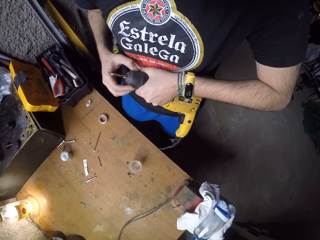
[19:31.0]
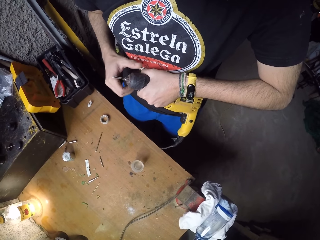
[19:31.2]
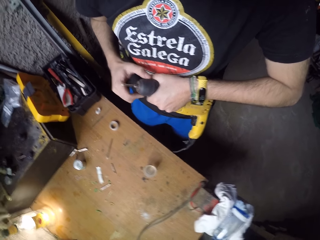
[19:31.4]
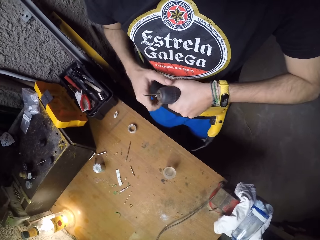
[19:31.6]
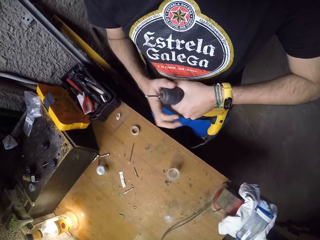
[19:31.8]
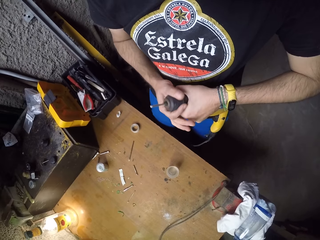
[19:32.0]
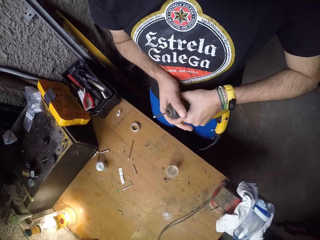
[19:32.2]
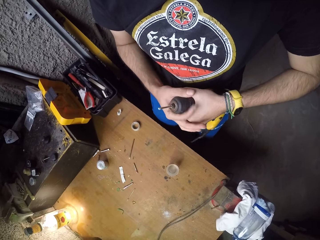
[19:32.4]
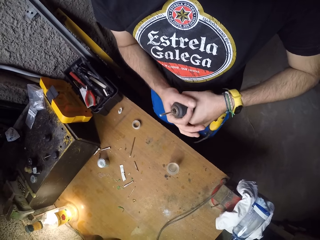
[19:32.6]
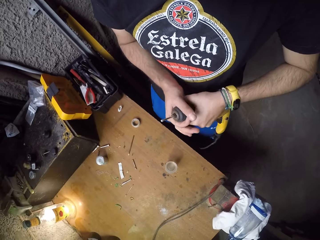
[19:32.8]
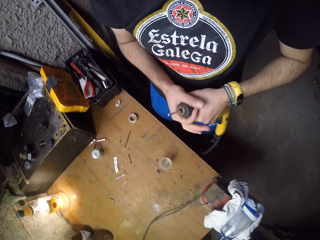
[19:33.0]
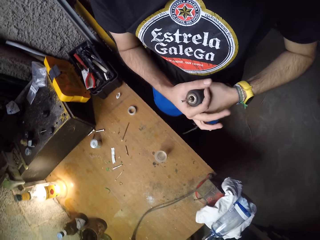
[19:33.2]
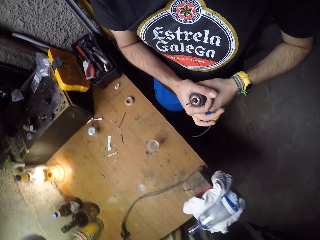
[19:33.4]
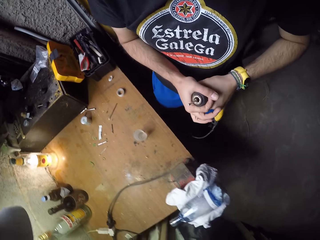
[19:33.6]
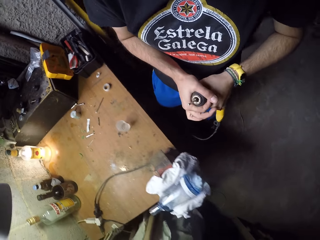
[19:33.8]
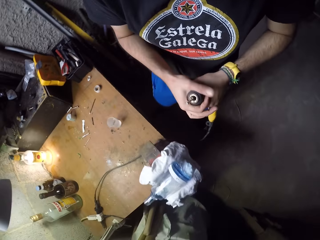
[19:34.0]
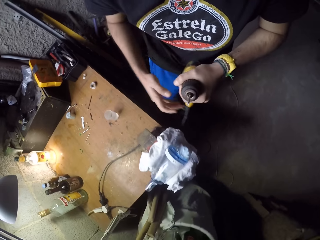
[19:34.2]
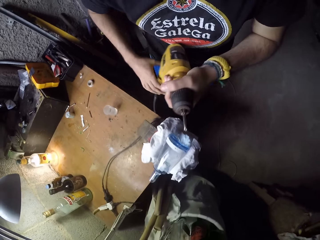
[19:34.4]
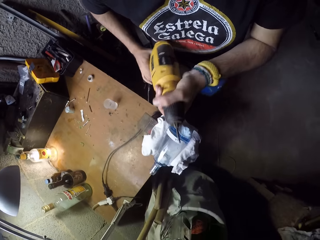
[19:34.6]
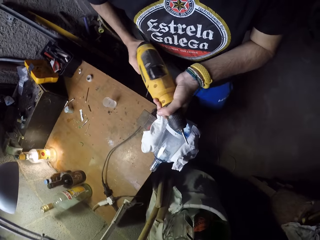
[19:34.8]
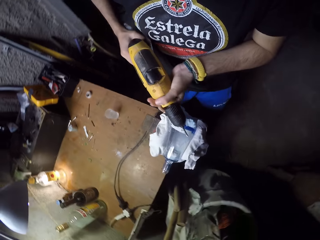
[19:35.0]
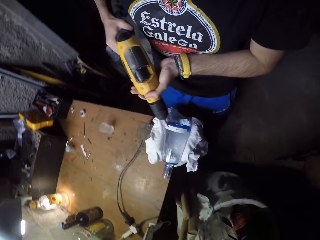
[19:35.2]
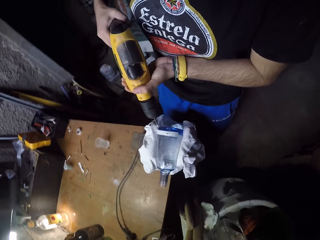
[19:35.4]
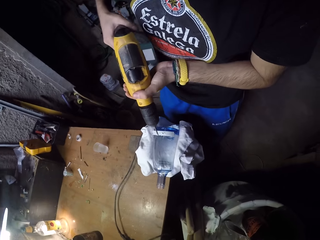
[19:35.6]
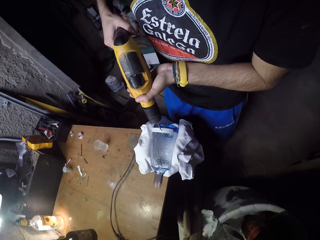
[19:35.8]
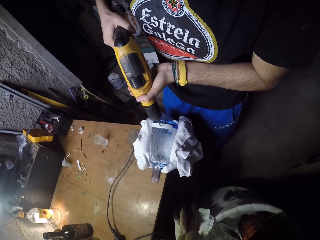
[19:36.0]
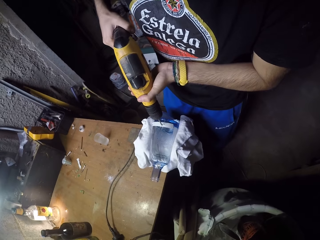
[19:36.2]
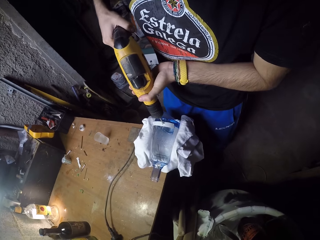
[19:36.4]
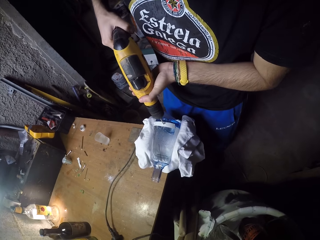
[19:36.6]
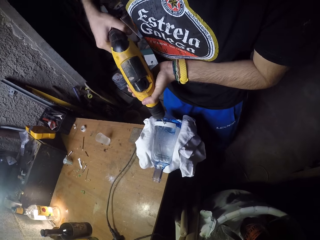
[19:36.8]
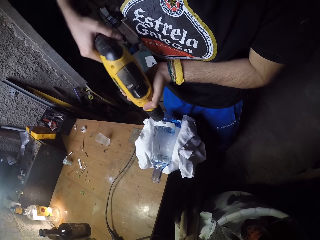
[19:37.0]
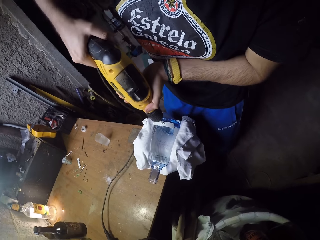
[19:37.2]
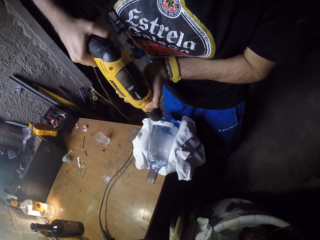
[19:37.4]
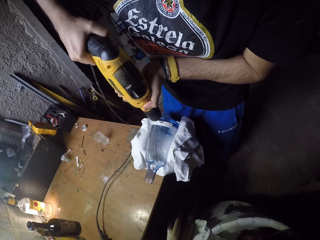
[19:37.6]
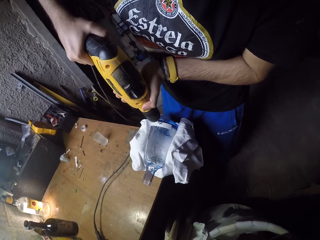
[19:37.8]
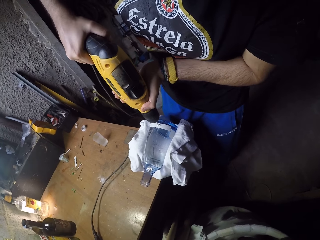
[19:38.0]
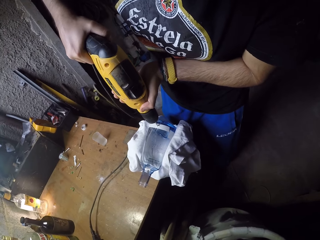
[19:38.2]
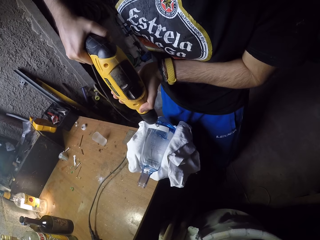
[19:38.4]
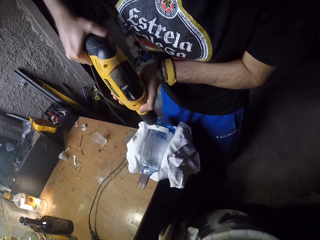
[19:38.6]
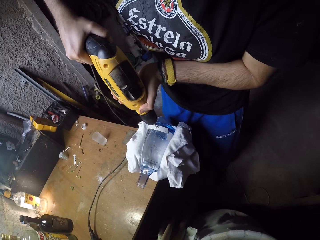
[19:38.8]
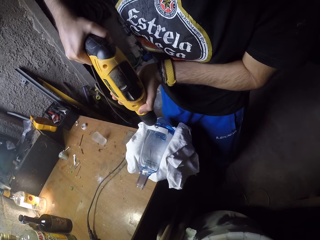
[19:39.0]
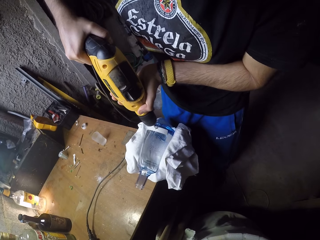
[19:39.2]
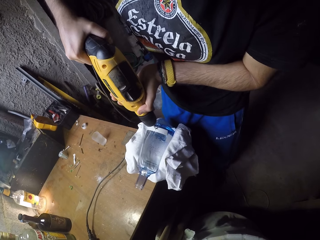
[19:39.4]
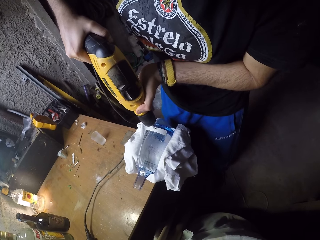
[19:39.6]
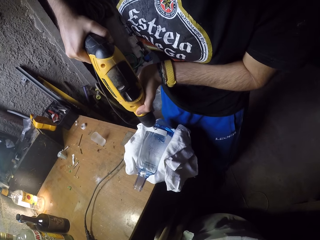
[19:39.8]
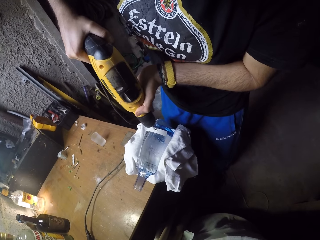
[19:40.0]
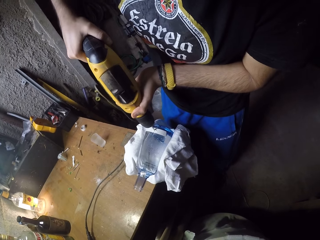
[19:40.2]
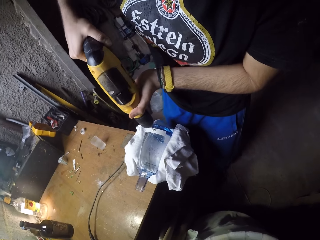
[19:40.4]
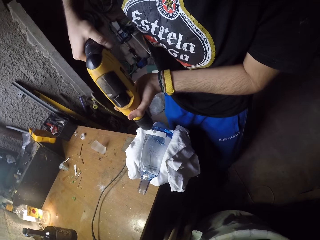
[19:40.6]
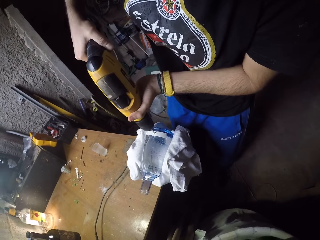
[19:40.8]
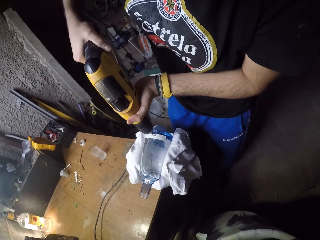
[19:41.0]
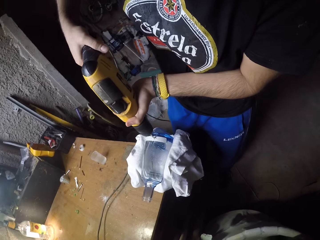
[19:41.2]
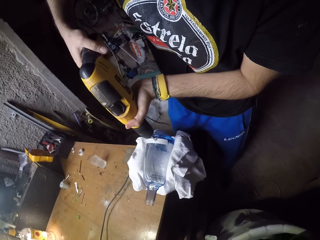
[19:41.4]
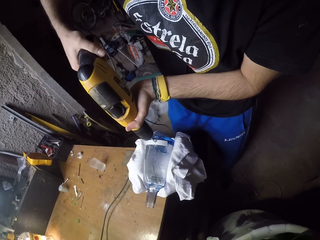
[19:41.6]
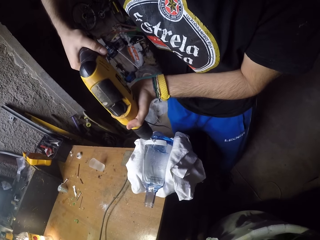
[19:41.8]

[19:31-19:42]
The camera wearer holds the hand drilling machine with both hands. He drills into the bottle on the table with the hand drilling machine in both hands.

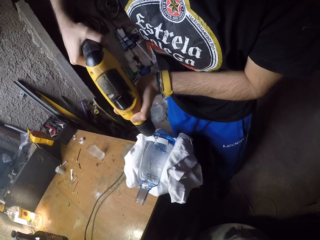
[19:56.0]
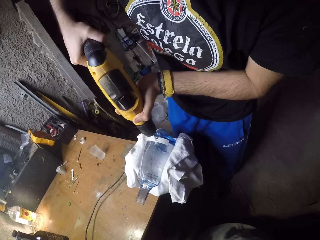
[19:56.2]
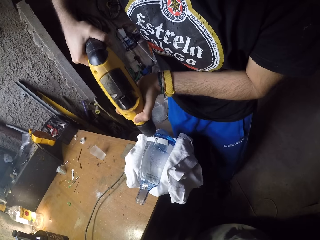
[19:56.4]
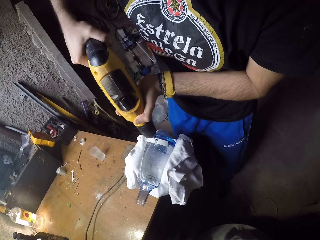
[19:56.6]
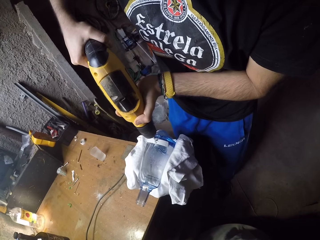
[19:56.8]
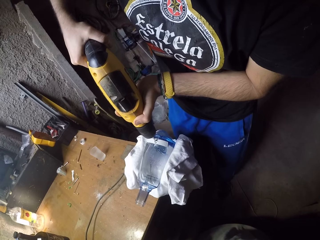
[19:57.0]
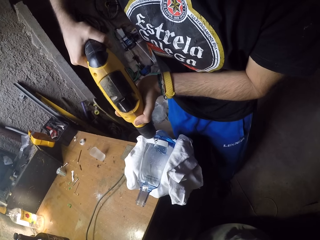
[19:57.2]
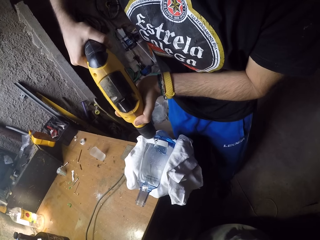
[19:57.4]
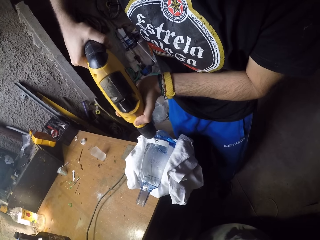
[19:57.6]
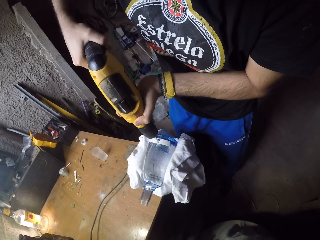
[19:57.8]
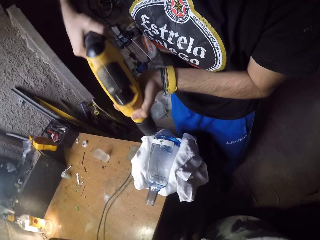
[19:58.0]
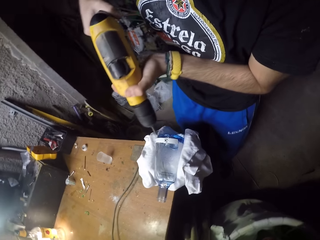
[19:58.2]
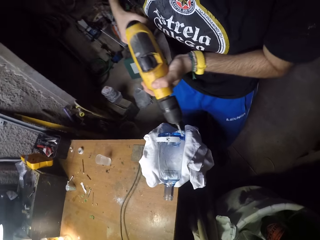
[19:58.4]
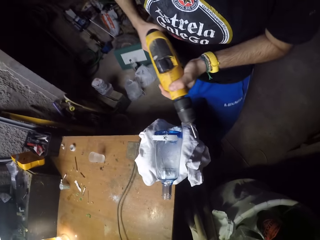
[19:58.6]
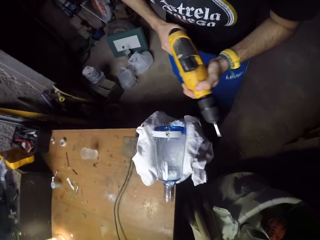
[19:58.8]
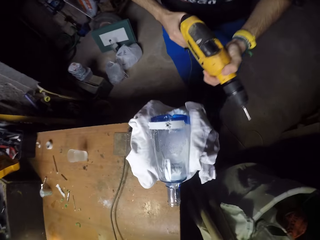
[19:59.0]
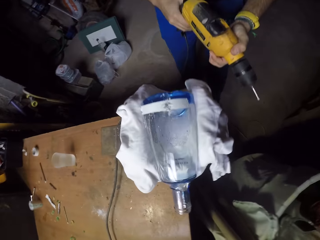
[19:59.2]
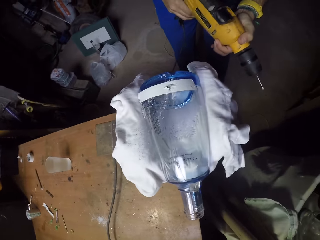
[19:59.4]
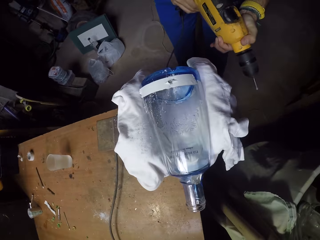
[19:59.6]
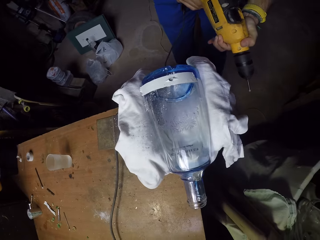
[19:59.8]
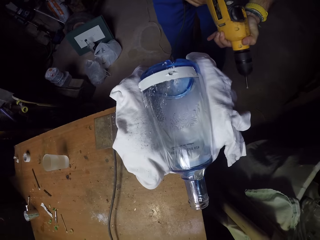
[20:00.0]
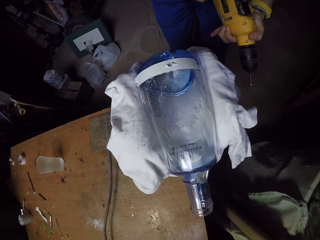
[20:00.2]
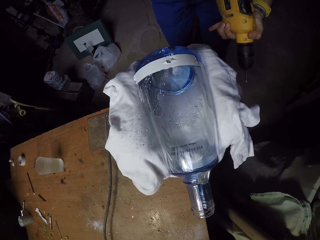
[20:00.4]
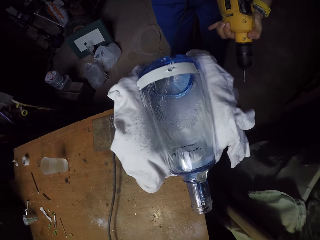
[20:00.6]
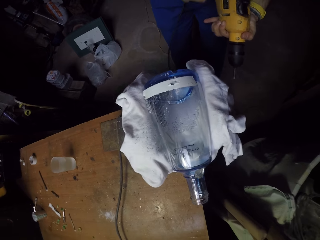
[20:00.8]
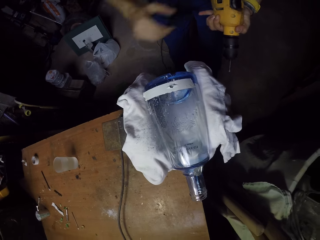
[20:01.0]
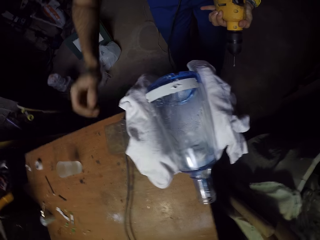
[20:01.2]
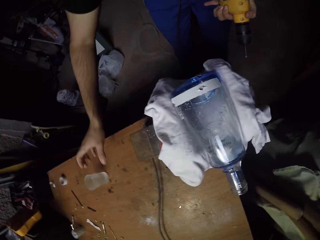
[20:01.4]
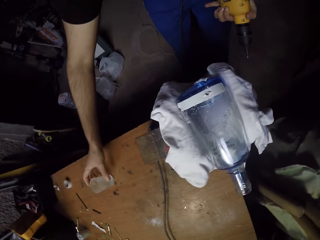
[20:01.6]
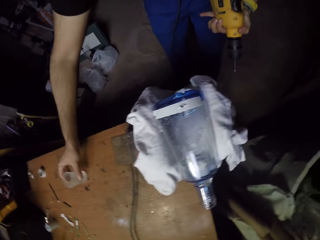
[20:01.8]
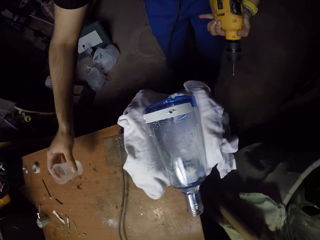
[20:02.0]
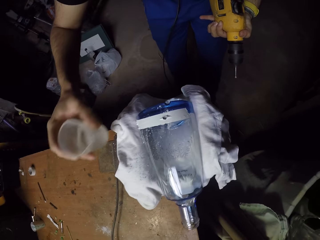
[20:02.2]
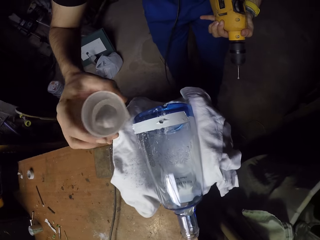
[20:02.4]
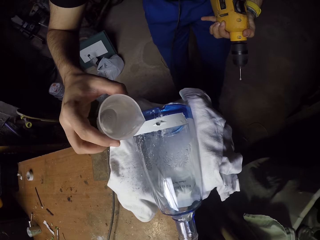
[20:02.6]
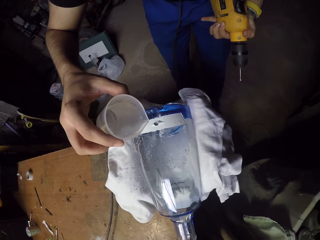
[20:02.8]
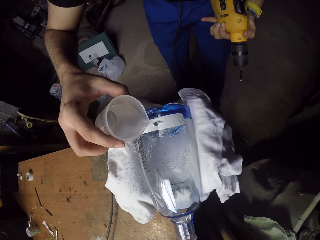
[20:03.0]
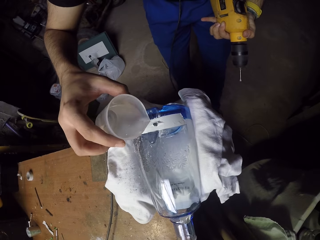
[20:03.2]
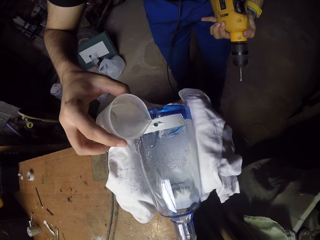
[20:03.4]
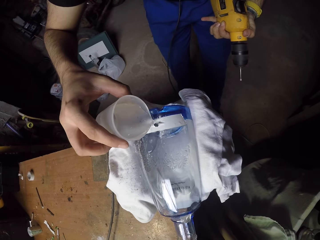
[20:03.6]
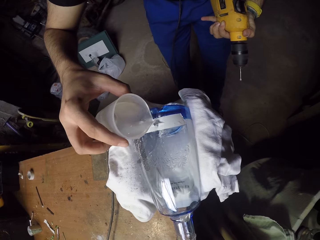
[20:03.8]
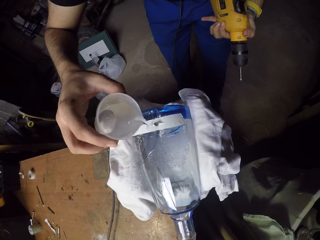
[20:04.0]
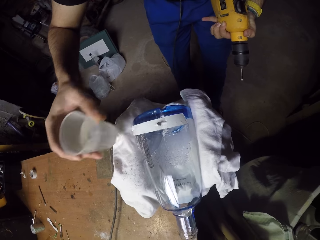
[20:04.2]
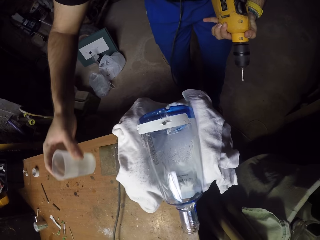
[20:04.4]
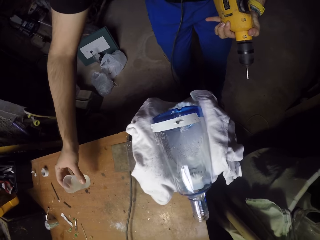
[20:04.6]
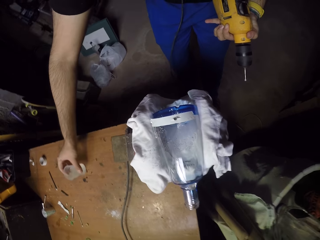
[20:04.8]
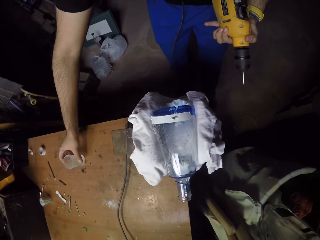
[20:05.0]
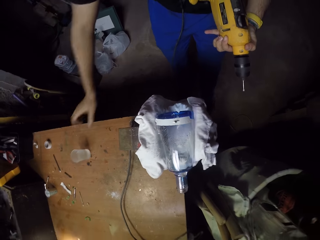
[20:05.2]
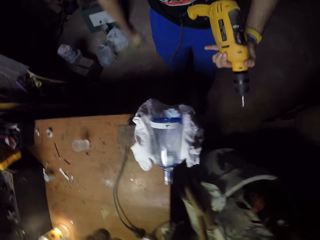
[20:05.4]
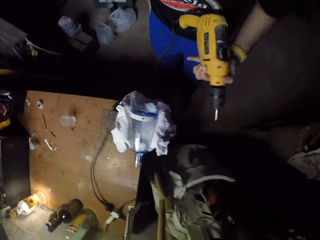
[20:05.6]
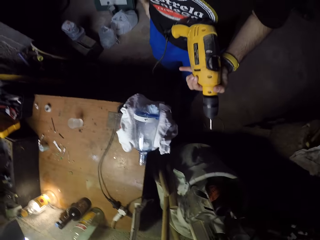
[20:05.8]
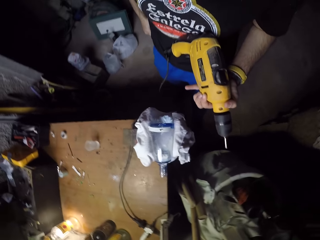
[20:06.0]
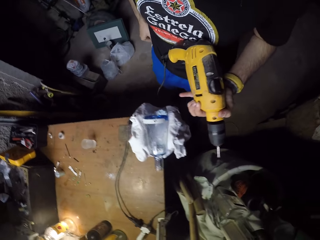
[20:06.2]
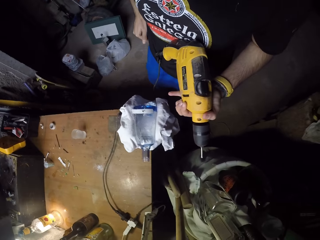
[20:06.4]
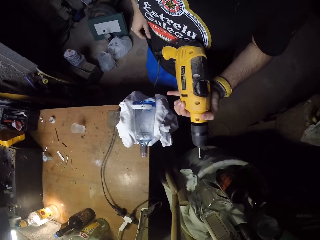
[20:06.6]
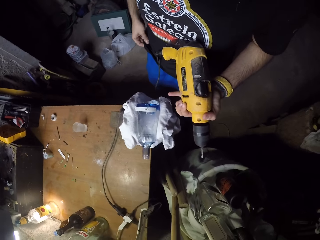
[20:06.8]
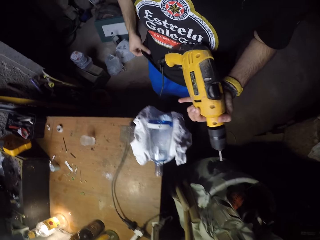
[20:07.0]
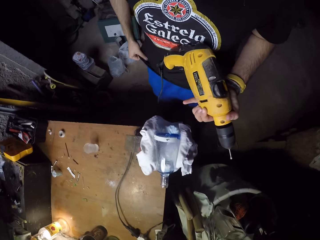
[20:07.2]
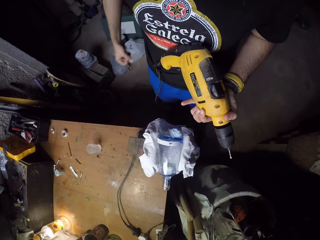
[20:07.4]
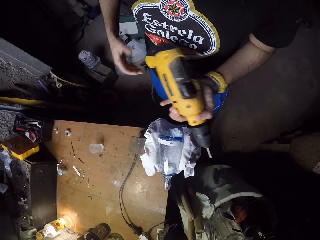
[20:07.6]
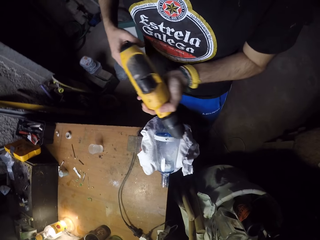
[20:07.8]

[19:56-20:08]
The camera wearer removes the hand drilling machine from the bottle. He stares at the glass bottle. He picks up the cup of water from the table with his right hand. He pours water from the cup into the hole in the bottle on the table. He places the cup of water onto the table. He wipes his right hand on his trousers. He wipes his right hand on his shirt.
